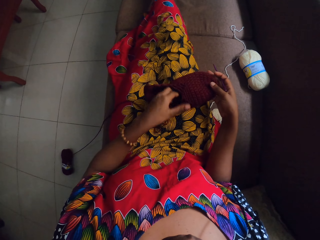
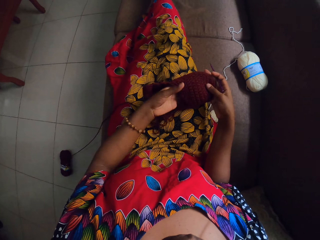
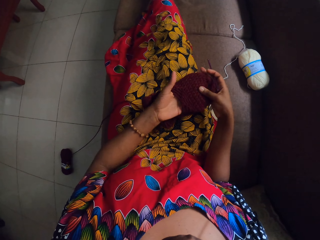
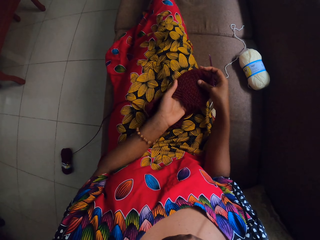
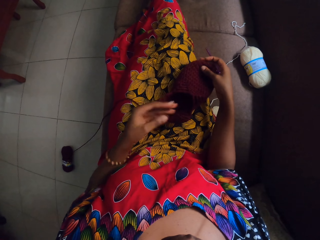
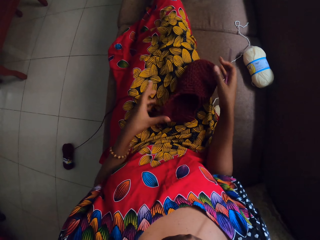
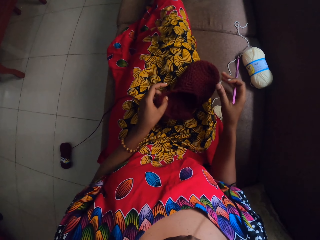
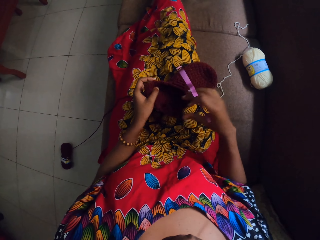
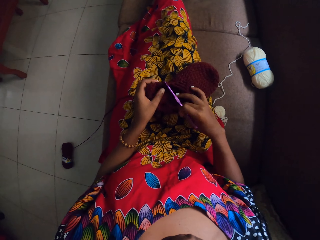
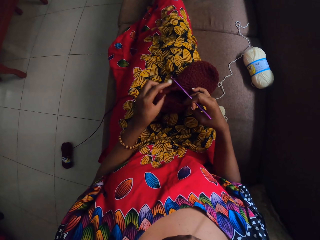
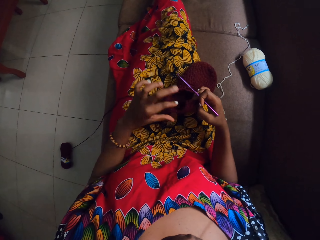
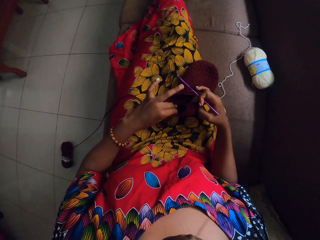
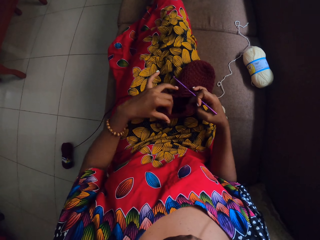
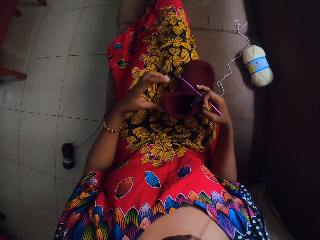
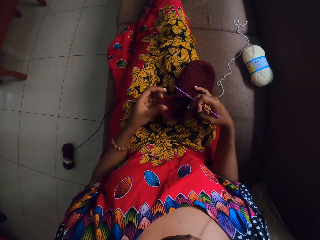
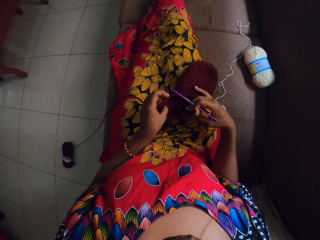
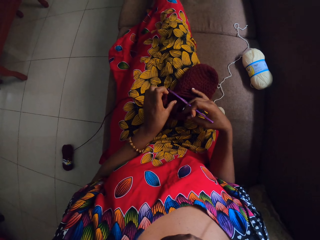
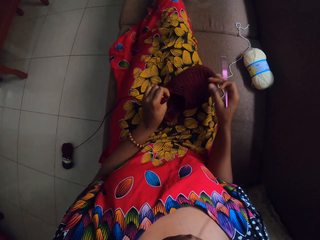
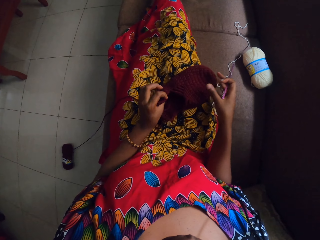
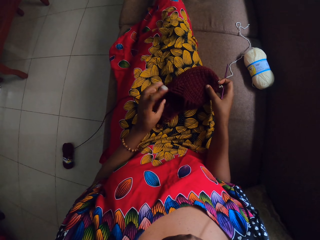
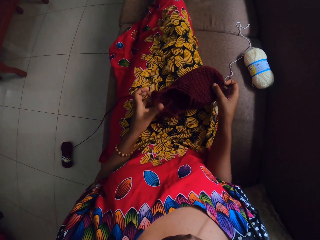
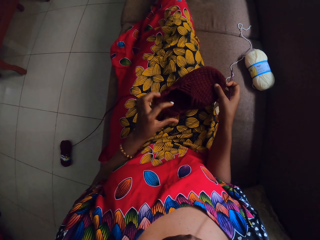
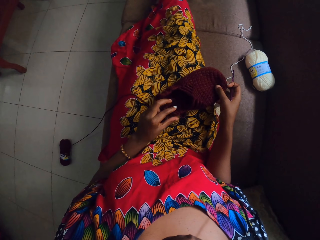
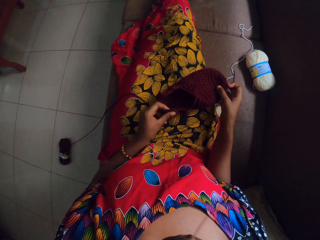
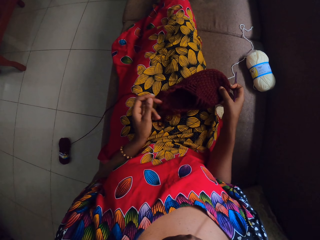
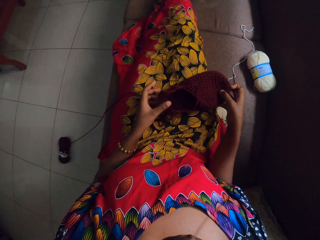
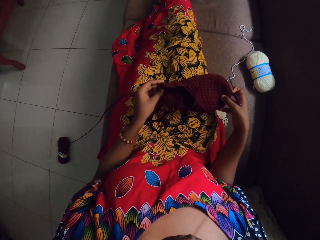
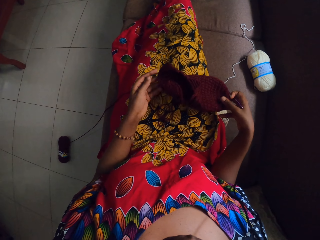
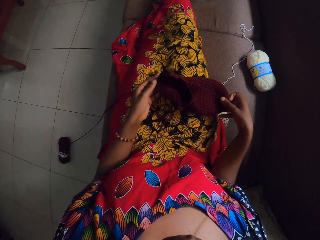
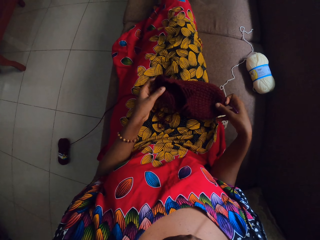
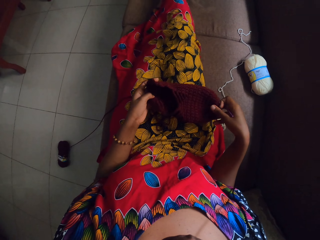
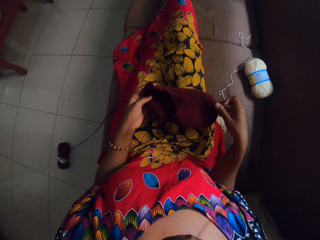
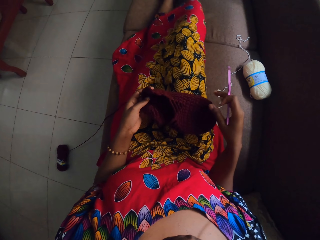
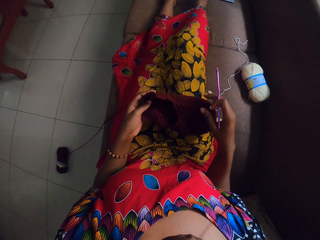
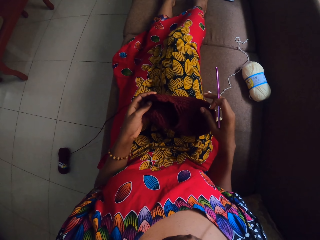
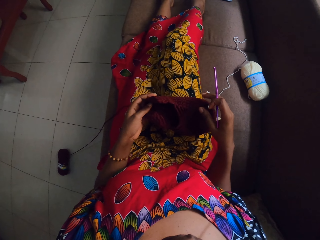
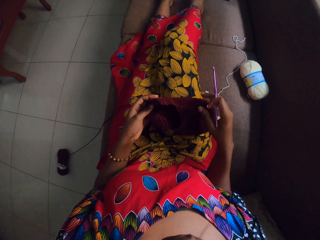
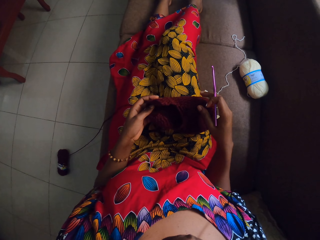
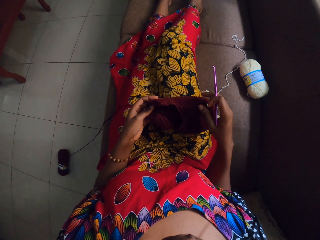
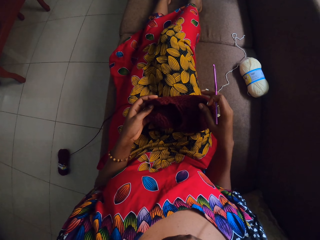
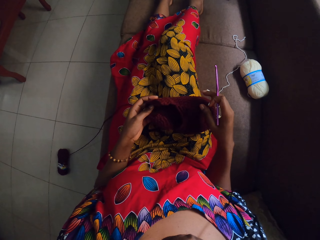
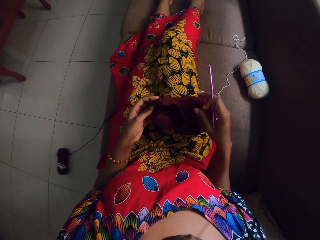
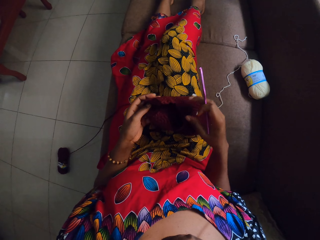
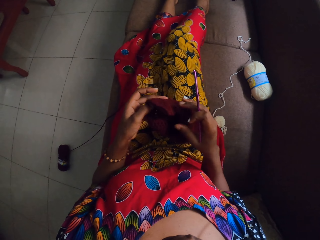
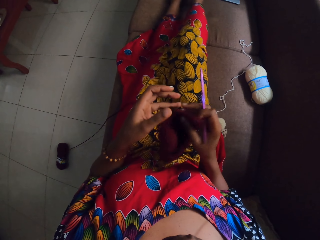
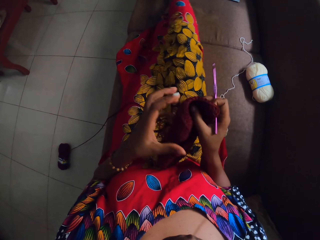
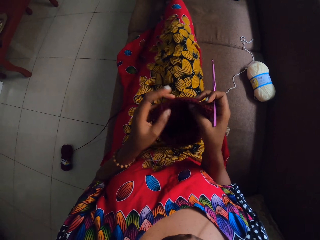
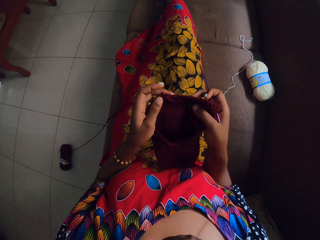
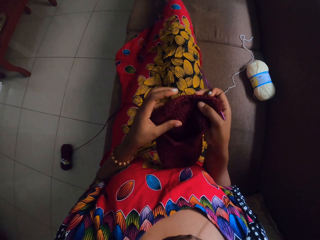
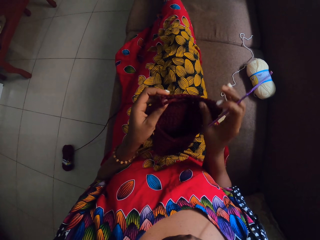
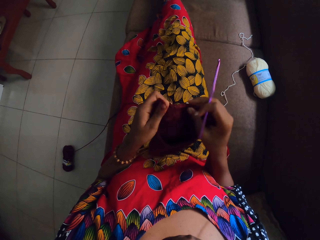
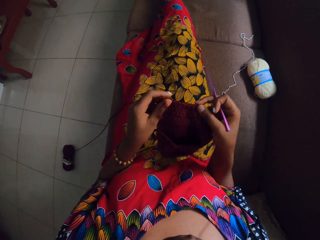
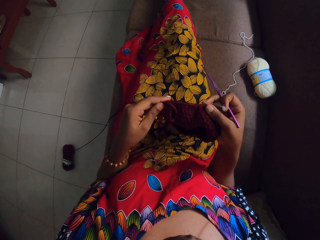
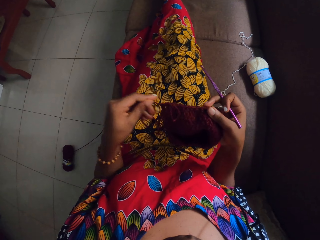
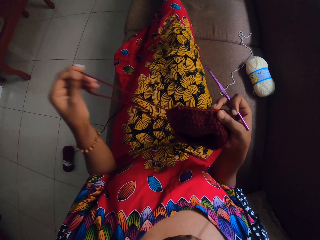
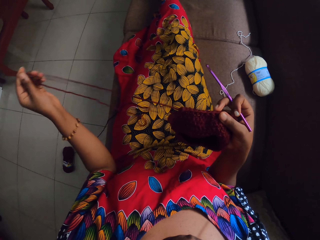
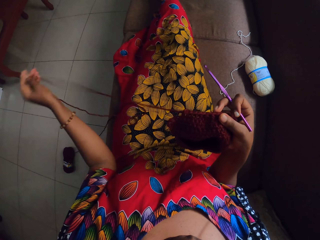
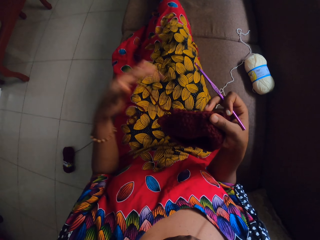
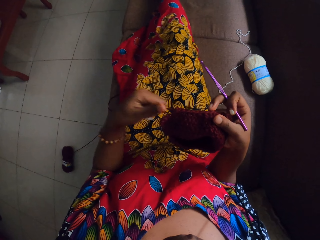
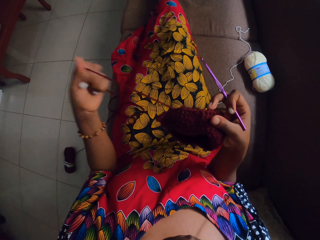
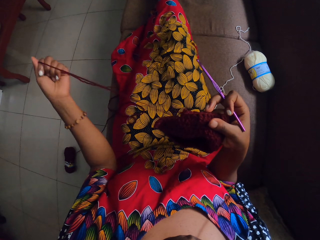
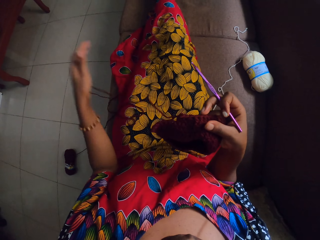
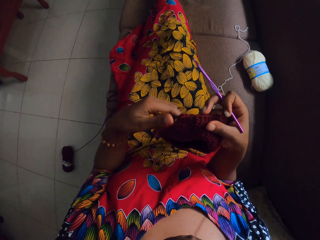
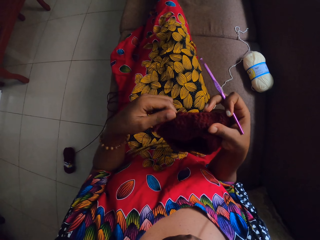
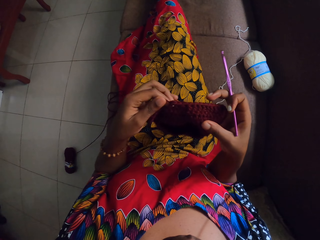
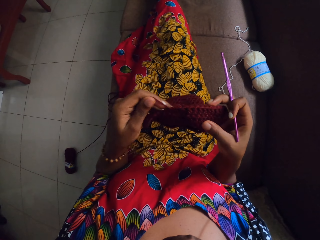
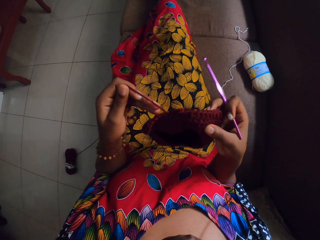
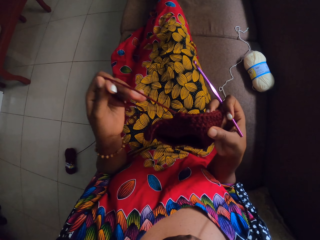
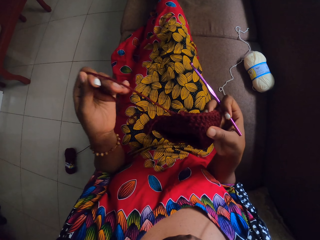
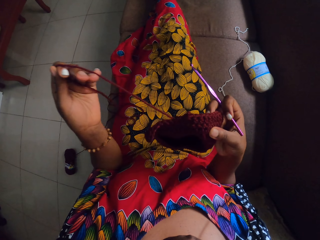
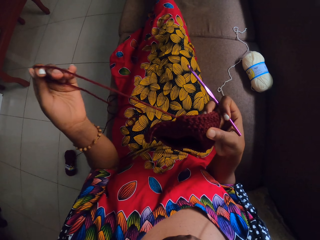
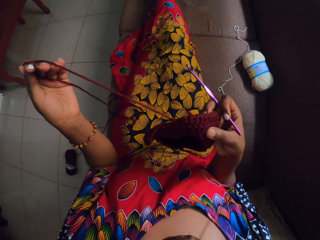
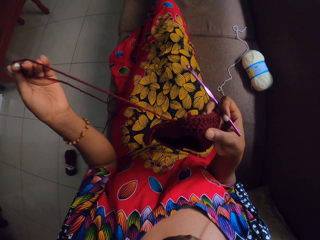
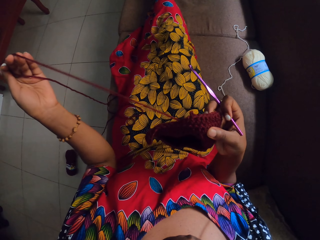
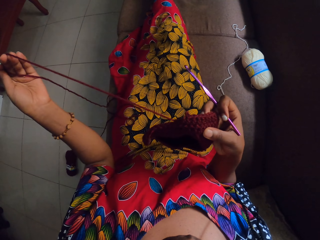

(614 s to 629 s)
The camera wearer presses the crochet cloth. They put a hand inside the crochet cloth. They touch the crochet cloth. They move a leg. They lift the crochet cloth. They pull a thread.

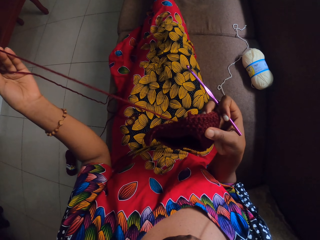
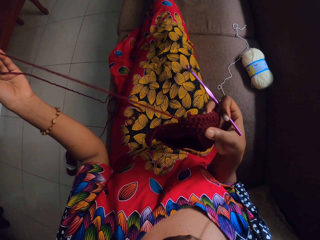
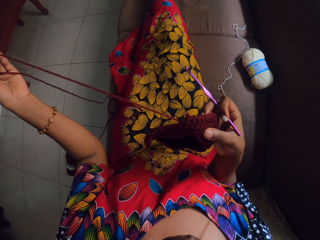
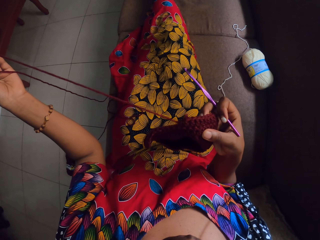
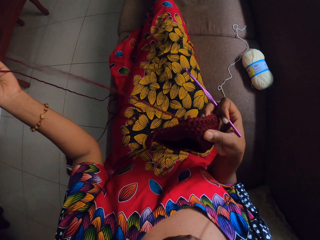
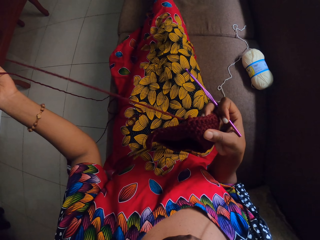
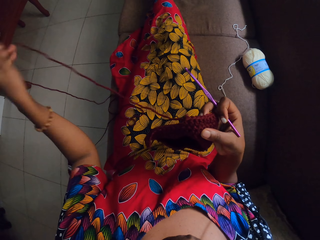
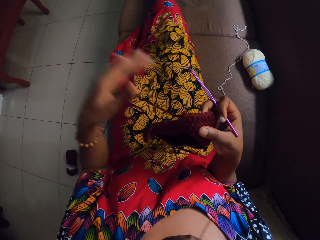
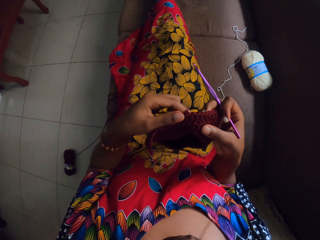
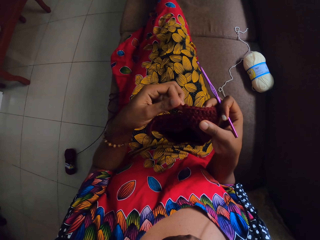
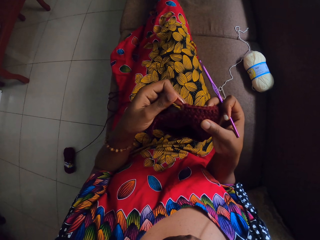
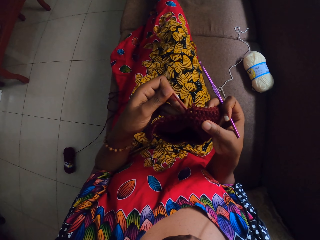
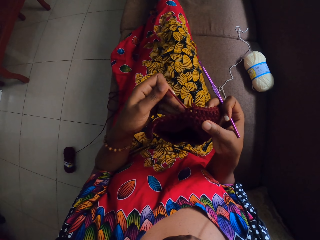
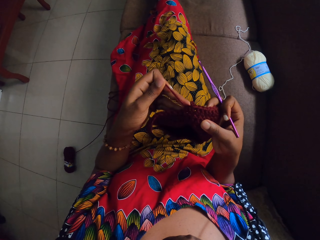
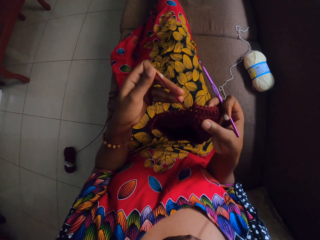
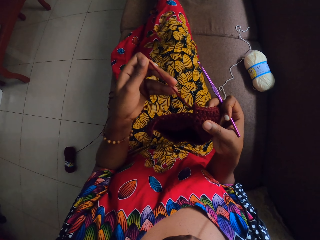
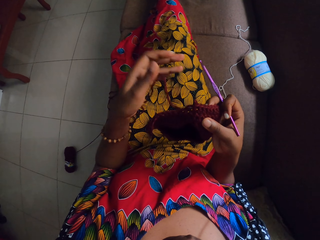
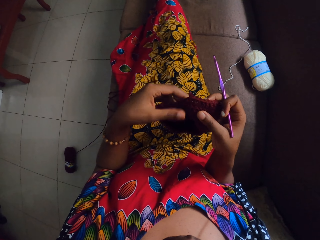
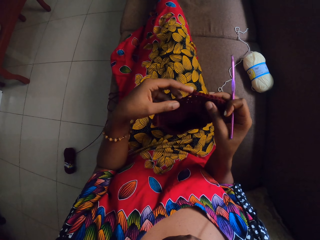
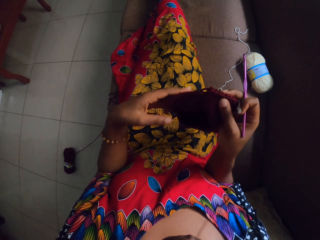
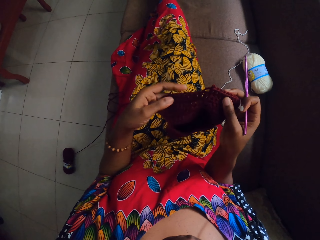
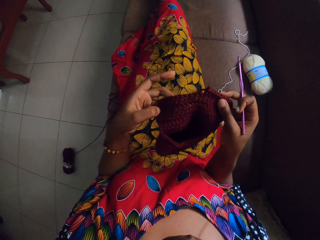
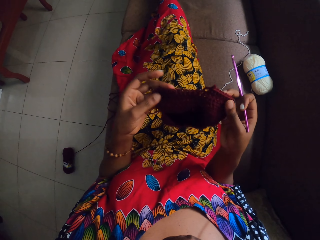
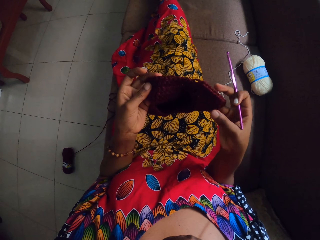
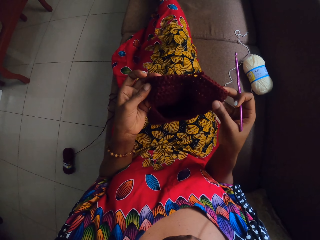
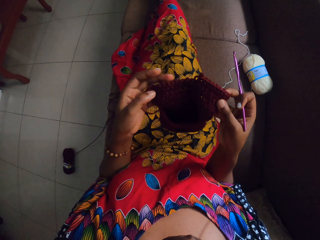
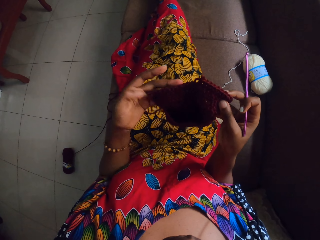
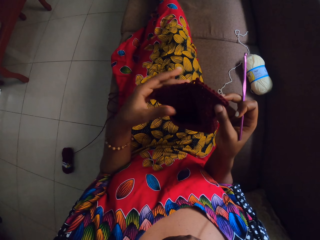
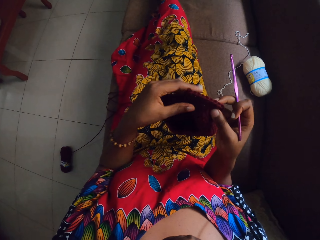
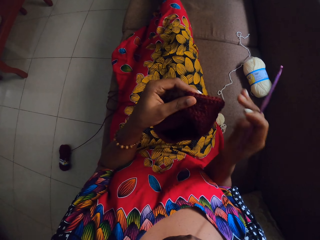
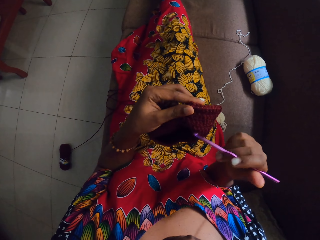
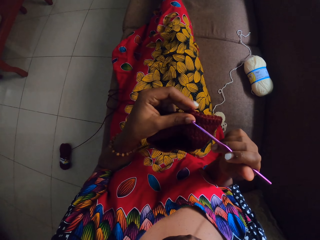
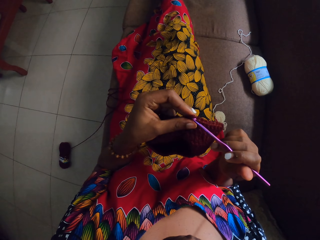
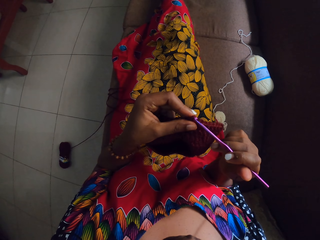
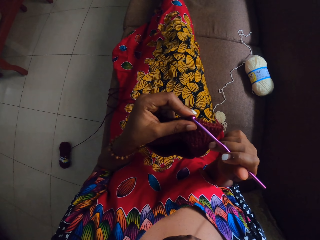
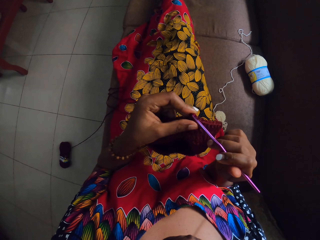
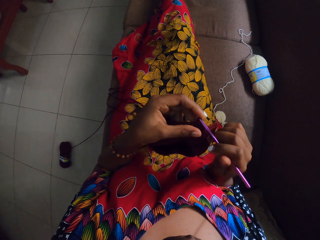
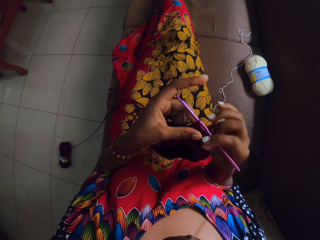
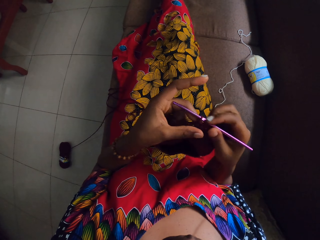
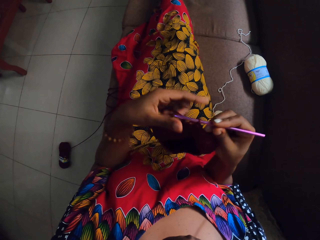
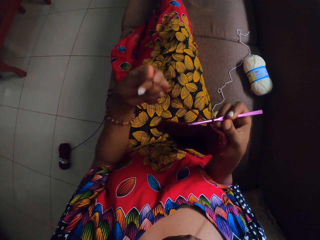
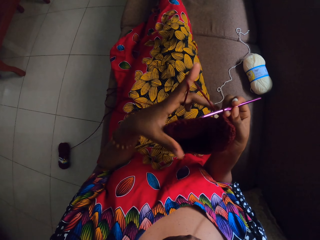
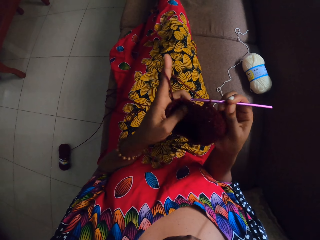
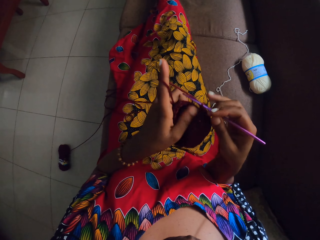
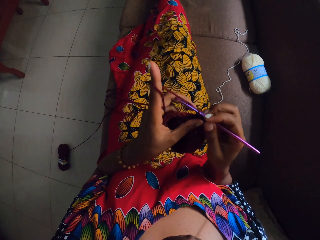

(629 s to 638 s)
The camera wearer holds the crochet cloth. She crochets the wool in her left hand with the crochet pin in her right hand.
